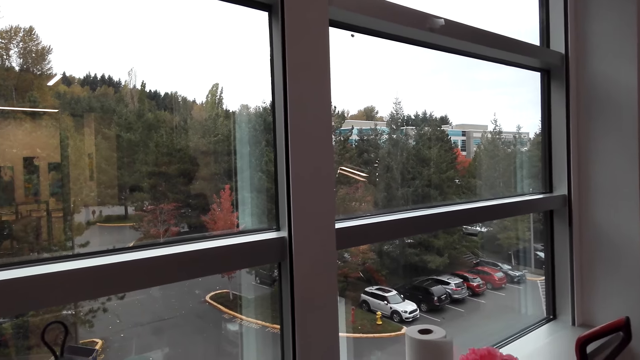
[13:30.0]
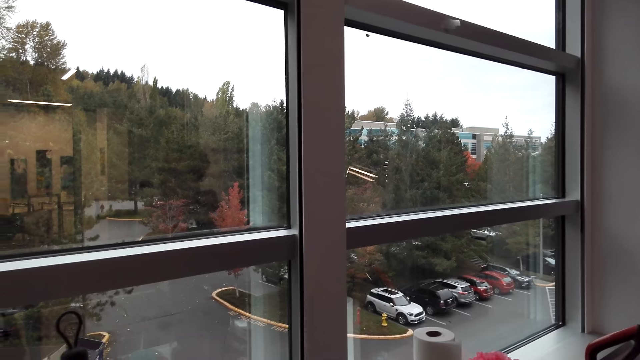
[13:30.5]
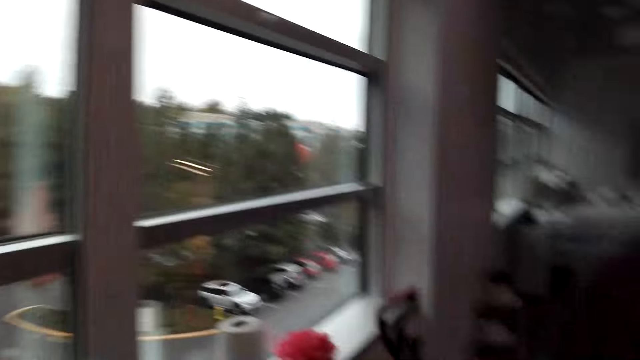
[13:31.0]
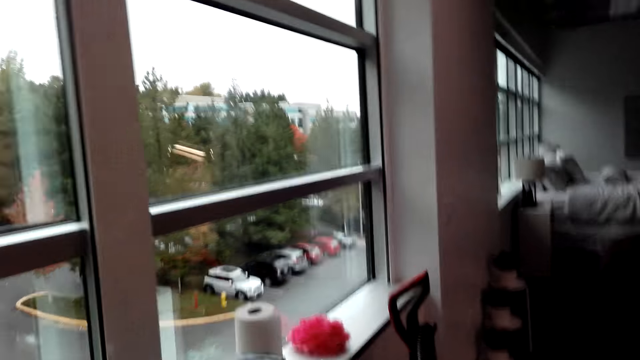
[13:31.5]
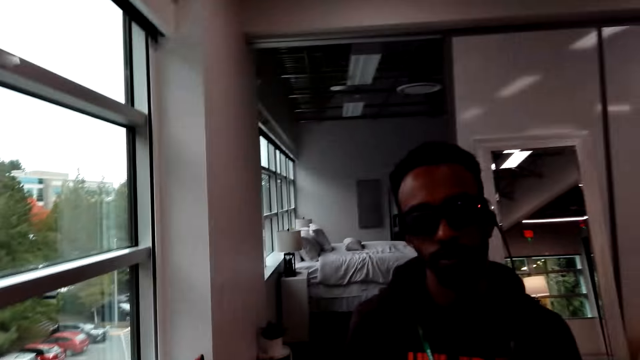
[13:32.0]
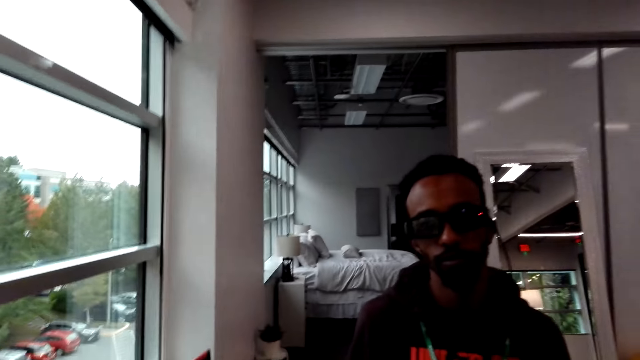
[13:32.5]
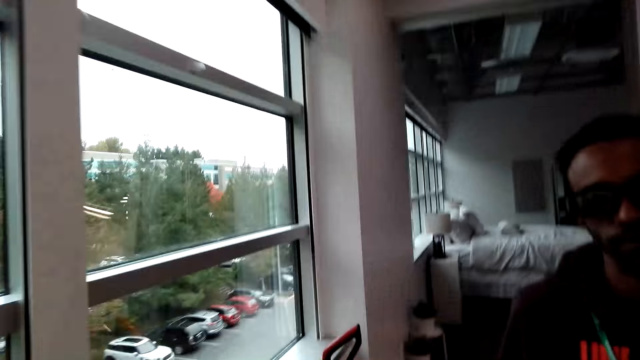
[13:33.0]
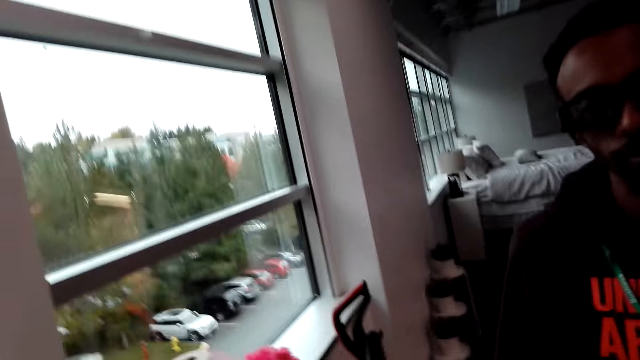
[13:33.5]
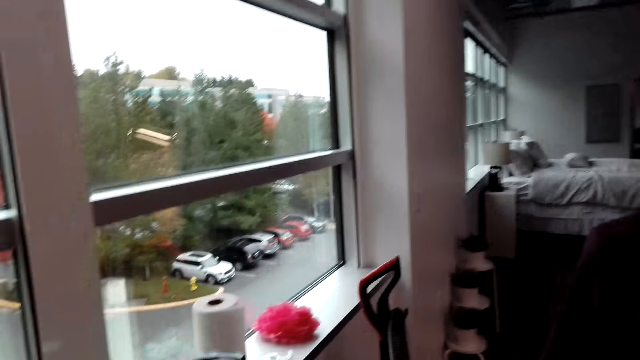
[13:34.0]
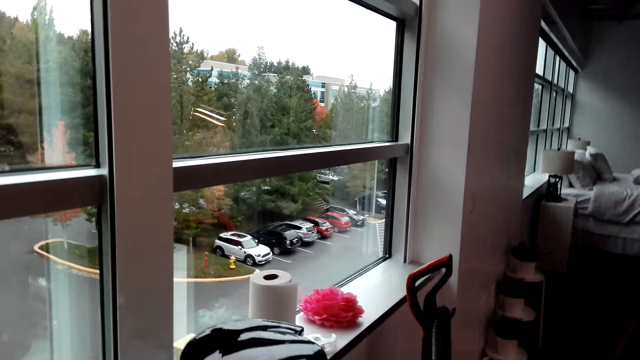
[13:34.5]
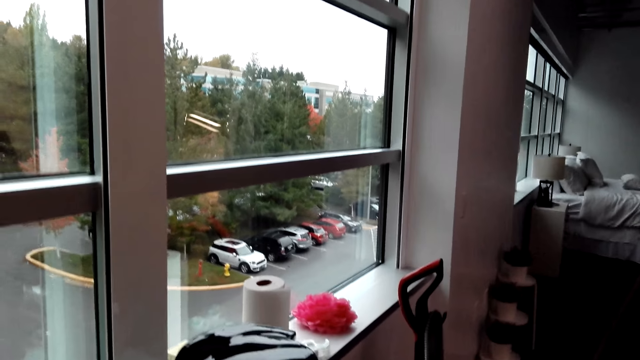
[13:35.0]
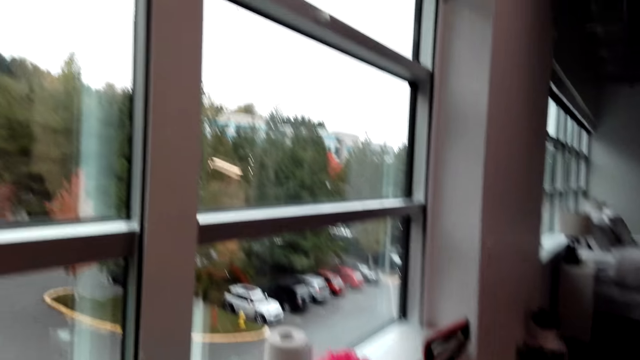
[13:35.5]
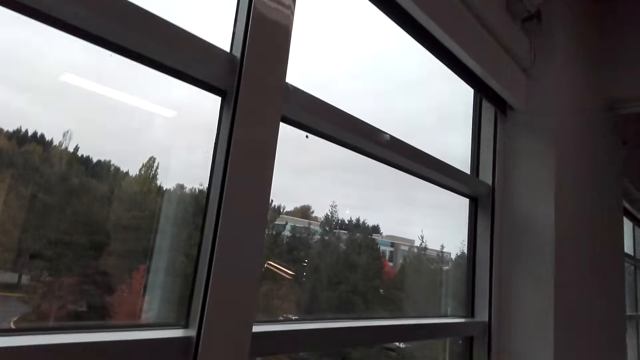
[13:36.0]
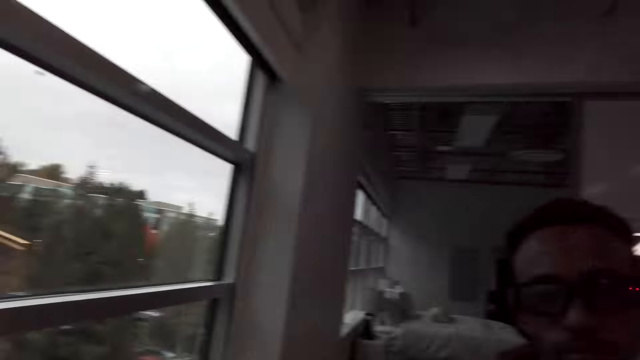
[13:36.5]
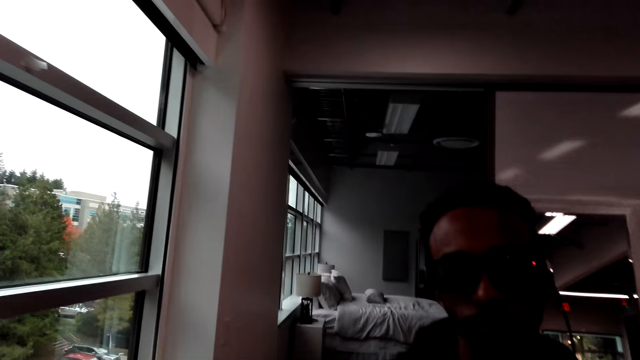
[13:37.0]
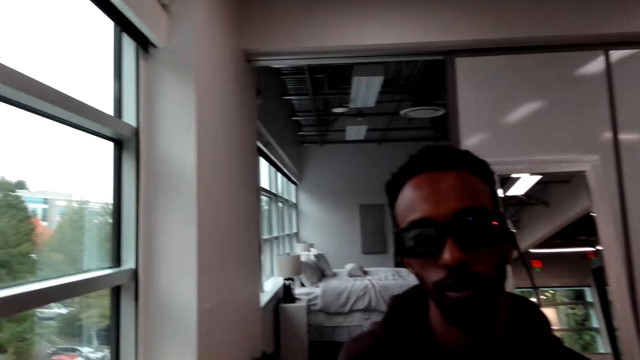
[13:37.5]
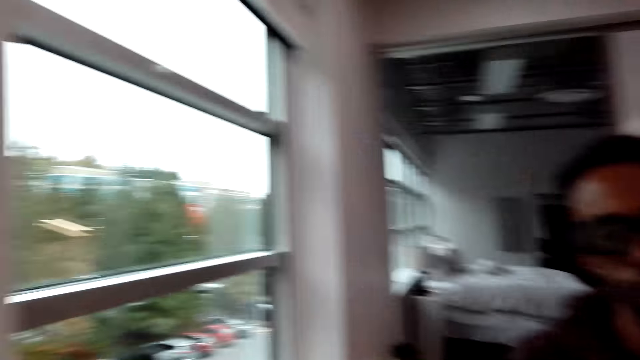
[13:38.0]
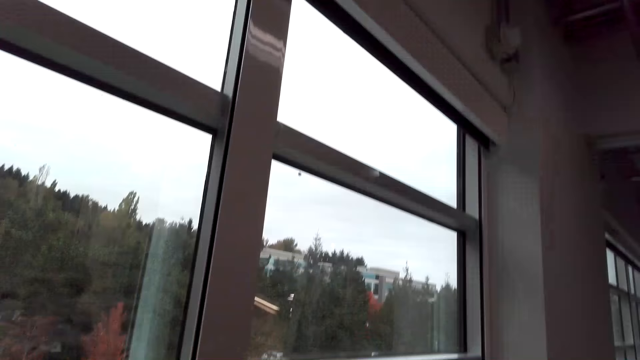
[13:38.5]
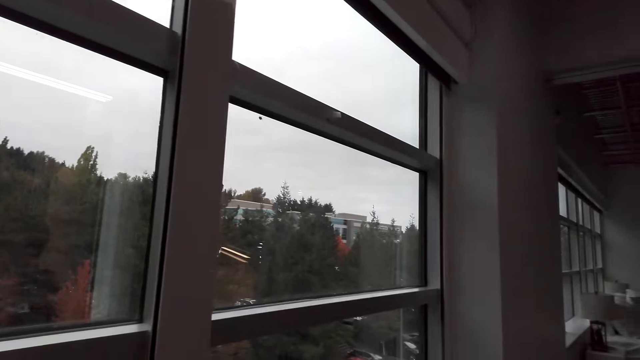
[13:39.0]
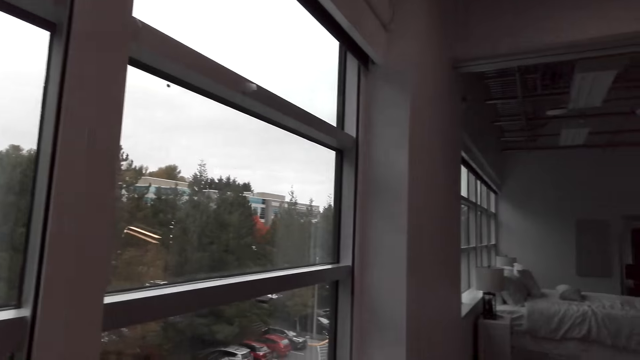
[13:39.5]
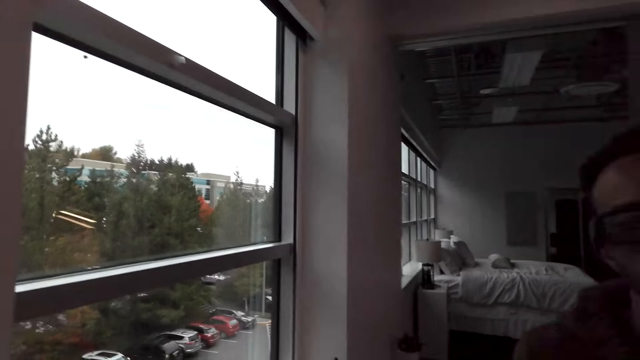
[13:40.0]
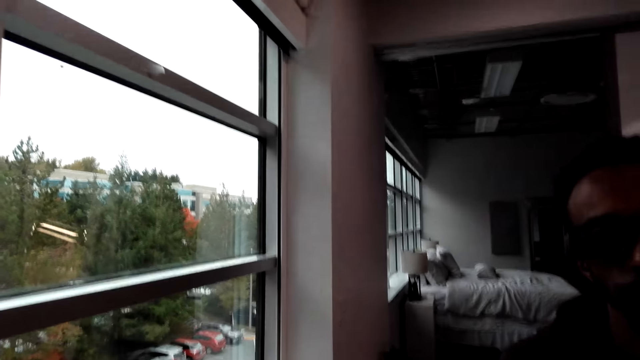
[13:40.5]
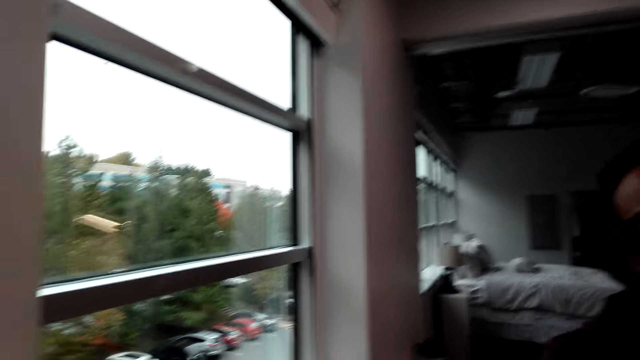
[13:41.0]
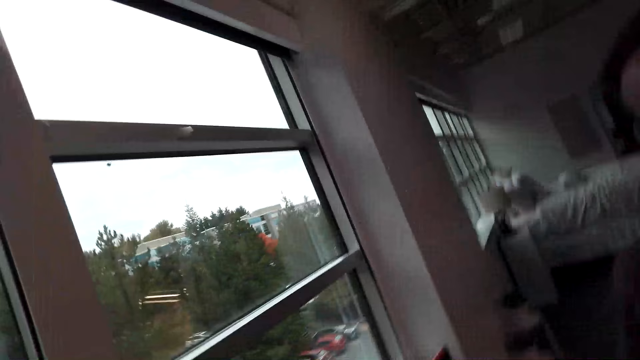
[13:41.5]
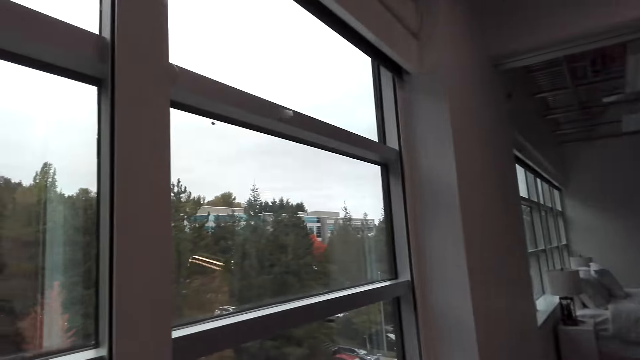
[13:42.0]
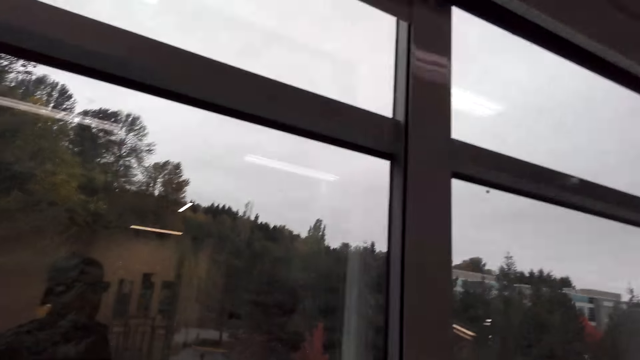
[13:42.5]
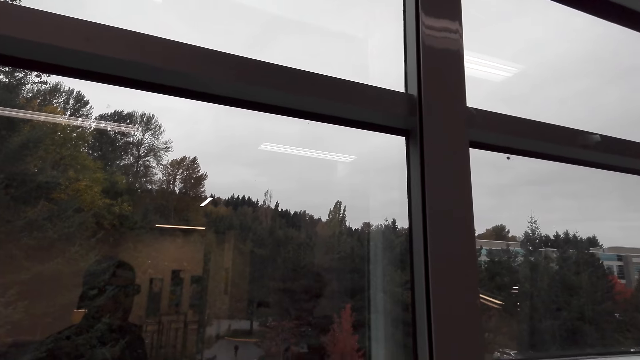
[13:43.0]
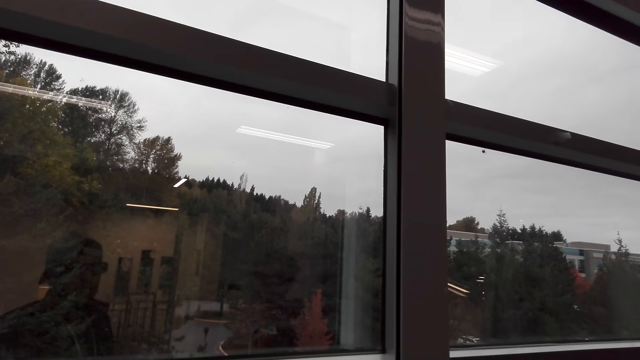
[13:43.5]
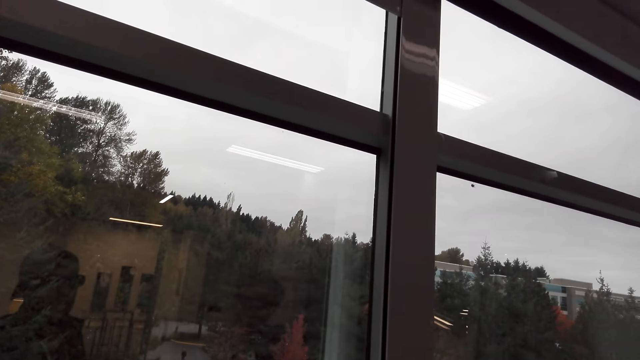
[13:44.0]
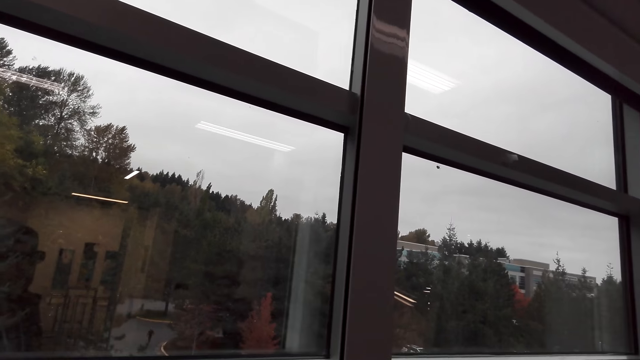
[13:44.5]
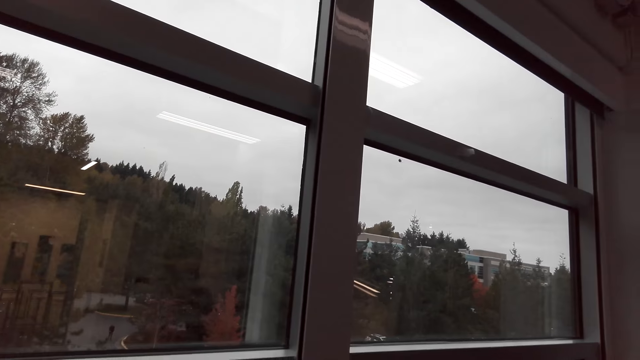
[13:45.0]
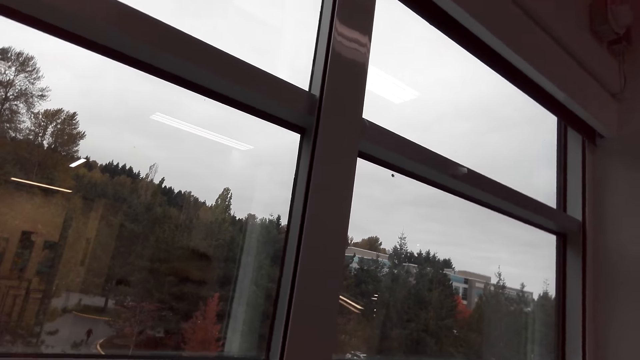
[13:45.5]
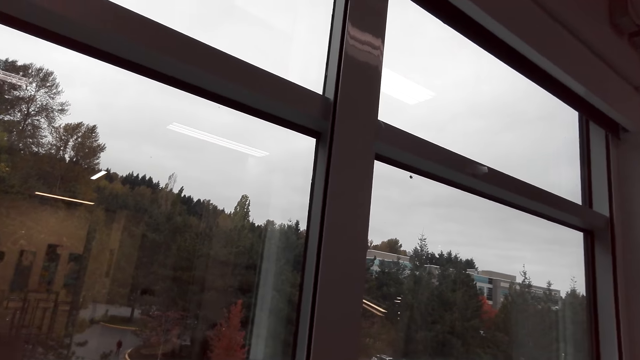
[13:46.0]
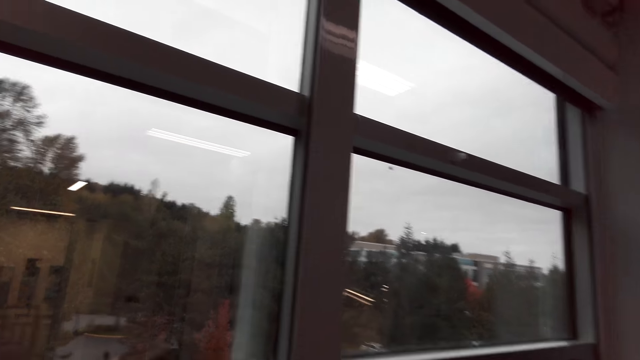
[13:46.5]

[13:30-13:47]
A man stands close to the camera wearer and talks to the camera wearer. The camera wearer looks around. The man looks at the camera wearer. The man talks to the camera wearer. The camera wearer looks around. The man looks at the camera wearer. The camera wearer does something.

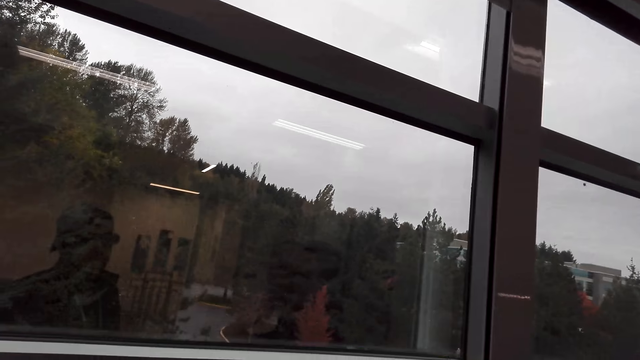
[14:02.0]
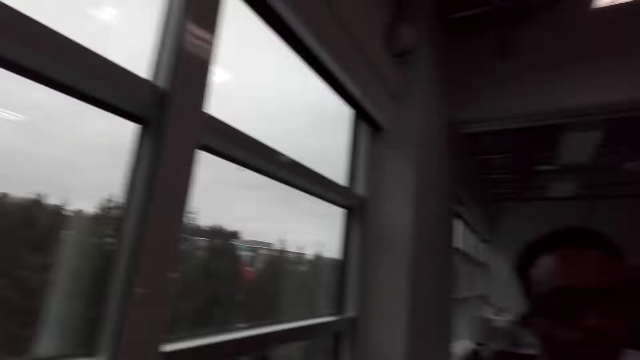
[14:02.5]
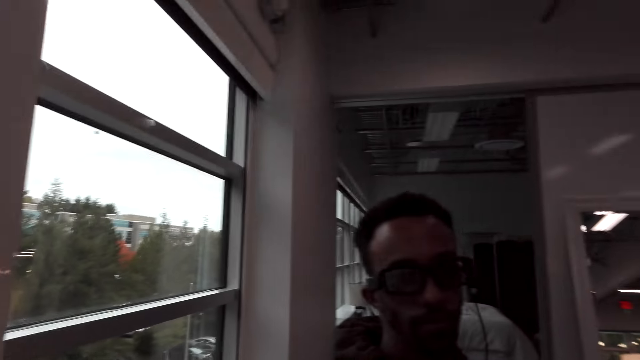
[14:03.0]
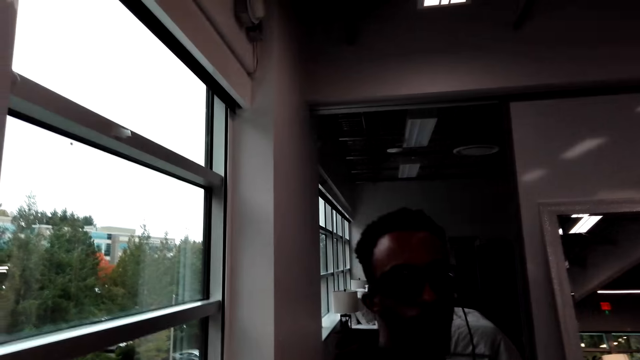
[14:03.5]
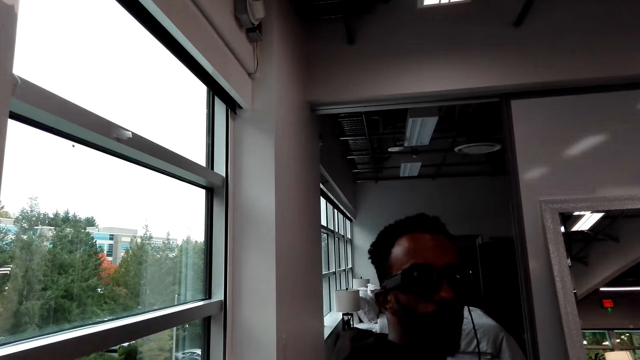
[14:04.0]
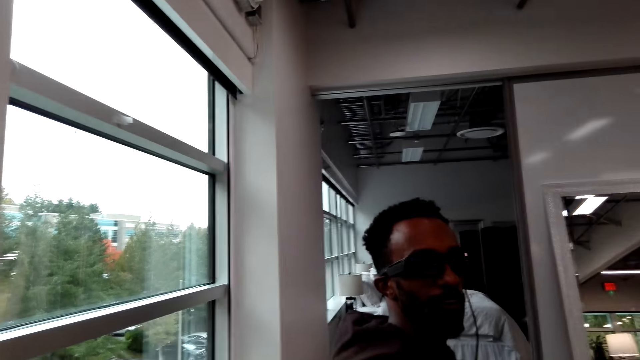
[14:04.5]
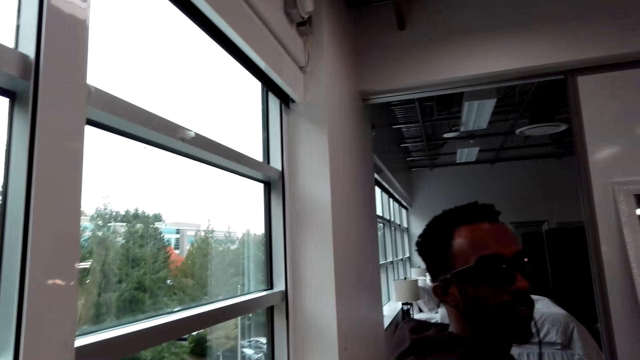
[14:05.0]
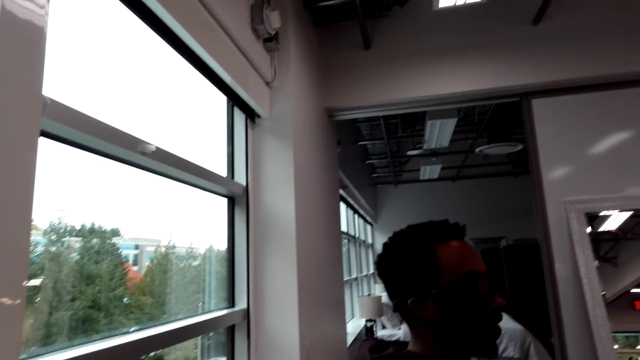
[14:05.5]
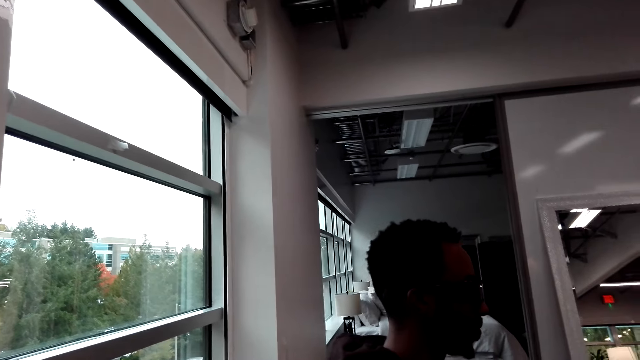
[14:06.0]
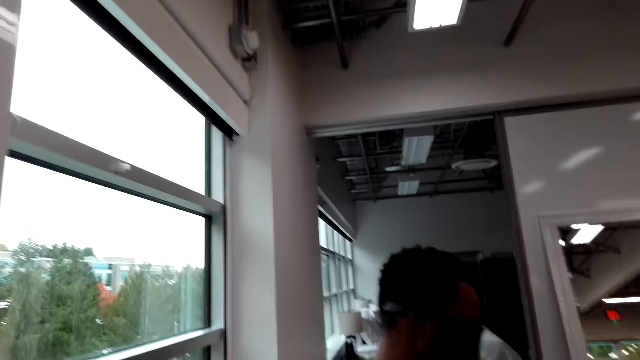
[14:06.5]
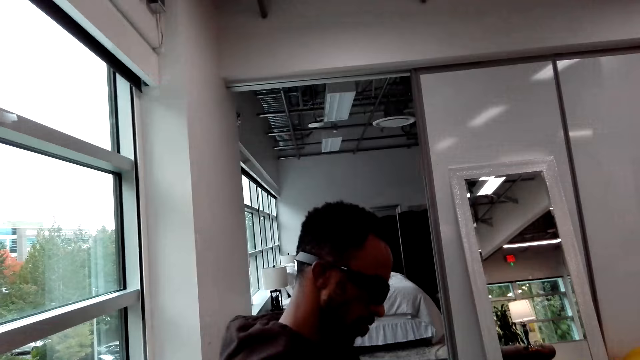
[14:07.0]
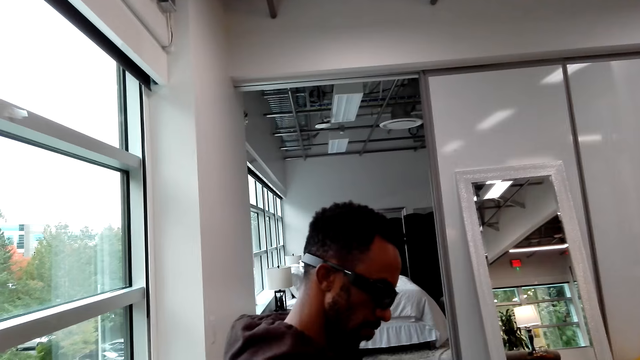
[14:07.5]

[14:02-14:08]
A man talks to the camera wearer.
